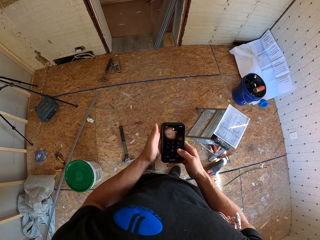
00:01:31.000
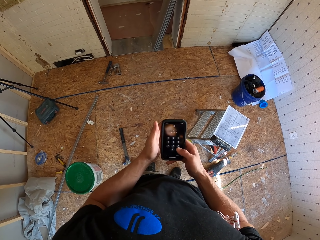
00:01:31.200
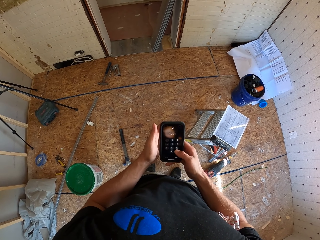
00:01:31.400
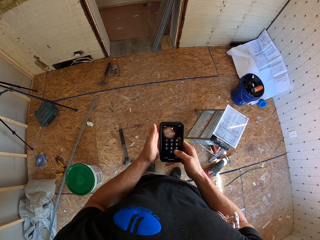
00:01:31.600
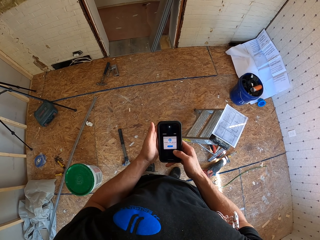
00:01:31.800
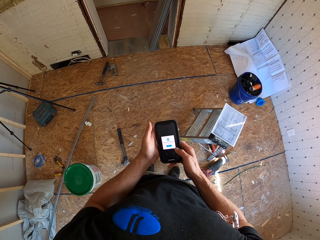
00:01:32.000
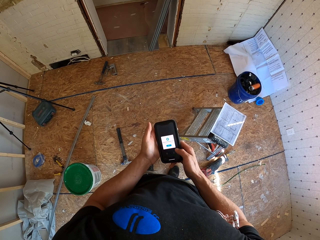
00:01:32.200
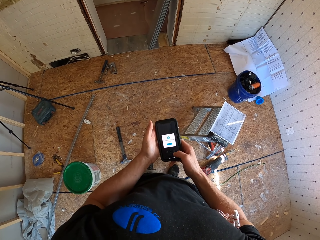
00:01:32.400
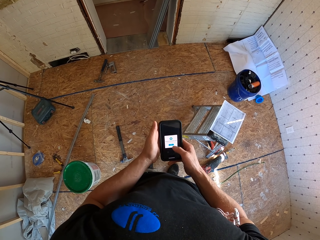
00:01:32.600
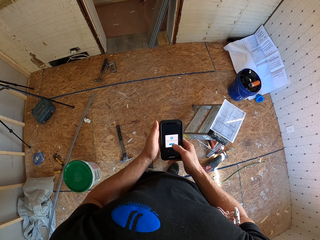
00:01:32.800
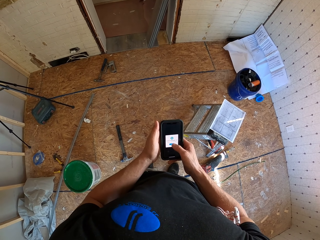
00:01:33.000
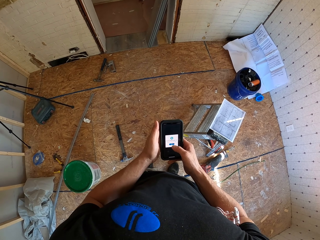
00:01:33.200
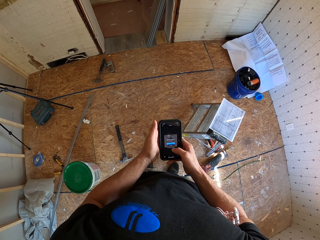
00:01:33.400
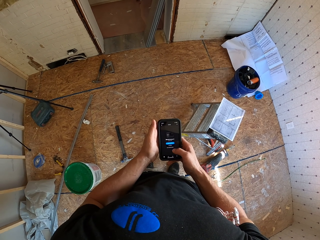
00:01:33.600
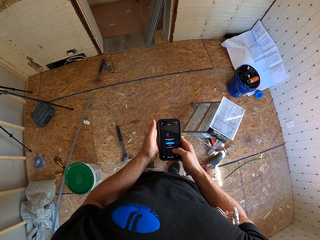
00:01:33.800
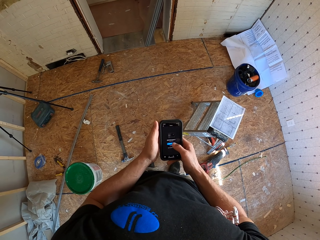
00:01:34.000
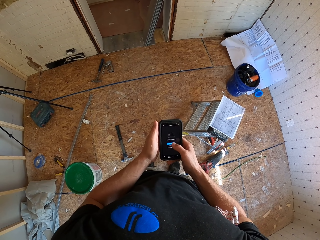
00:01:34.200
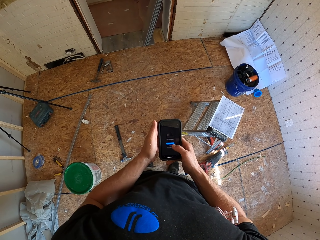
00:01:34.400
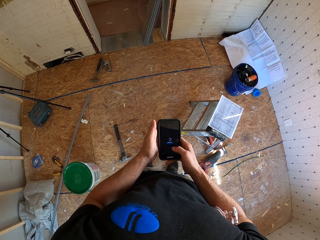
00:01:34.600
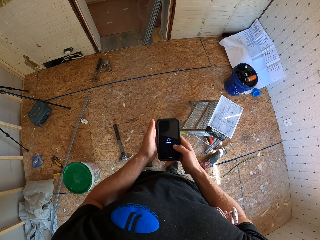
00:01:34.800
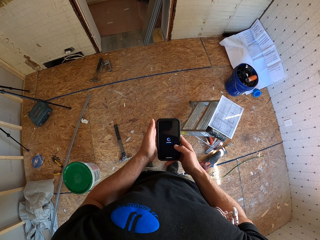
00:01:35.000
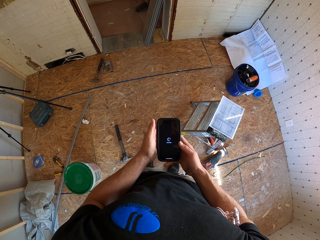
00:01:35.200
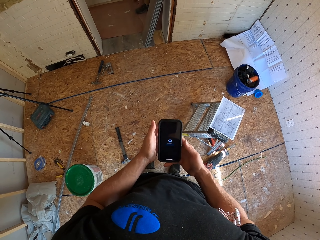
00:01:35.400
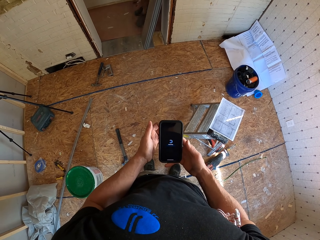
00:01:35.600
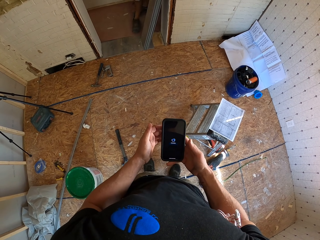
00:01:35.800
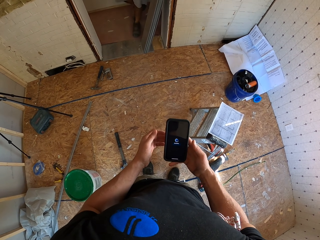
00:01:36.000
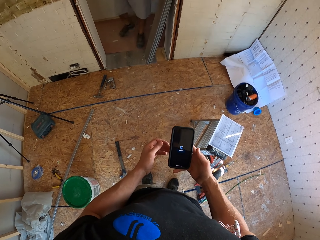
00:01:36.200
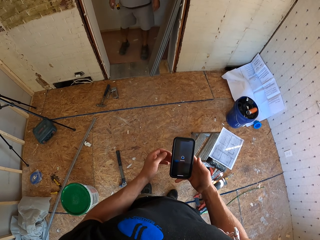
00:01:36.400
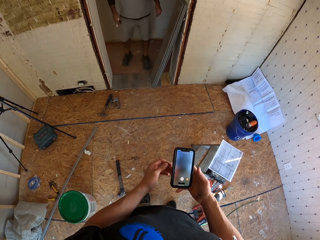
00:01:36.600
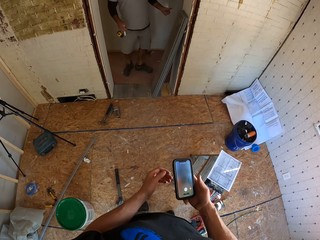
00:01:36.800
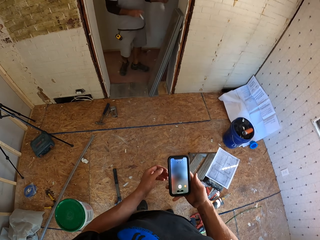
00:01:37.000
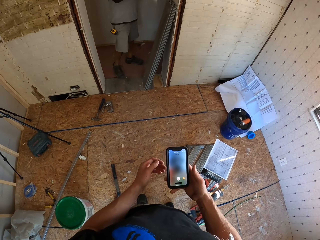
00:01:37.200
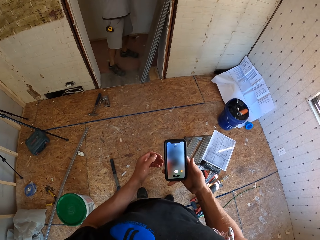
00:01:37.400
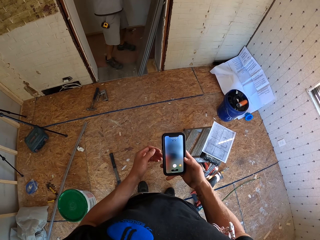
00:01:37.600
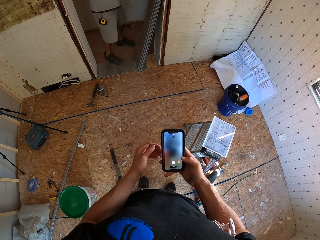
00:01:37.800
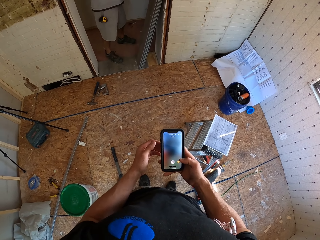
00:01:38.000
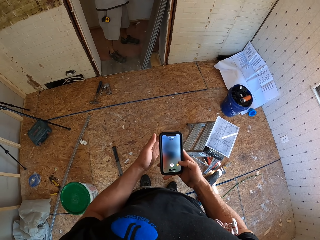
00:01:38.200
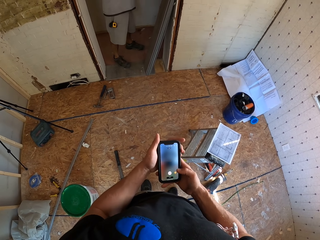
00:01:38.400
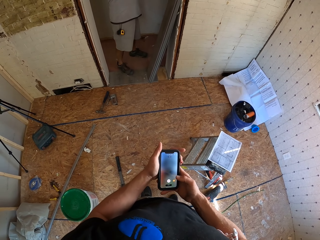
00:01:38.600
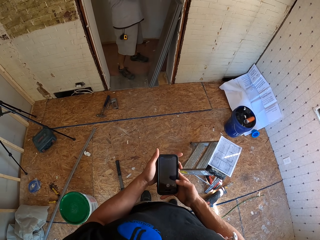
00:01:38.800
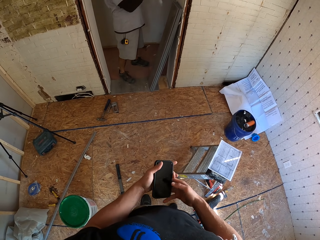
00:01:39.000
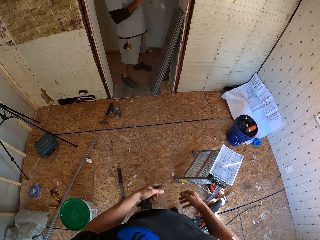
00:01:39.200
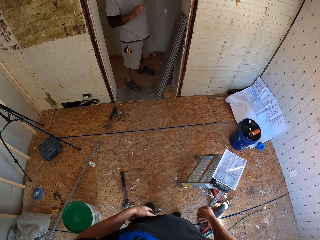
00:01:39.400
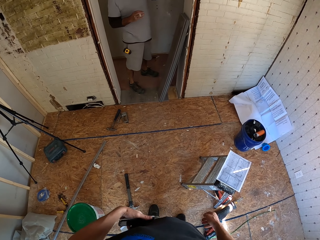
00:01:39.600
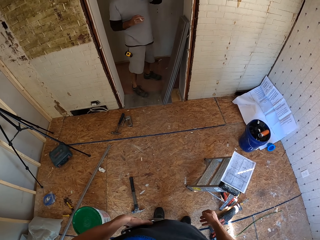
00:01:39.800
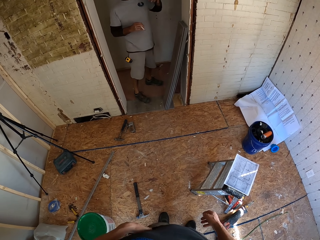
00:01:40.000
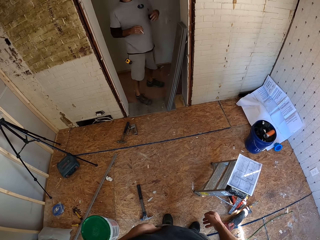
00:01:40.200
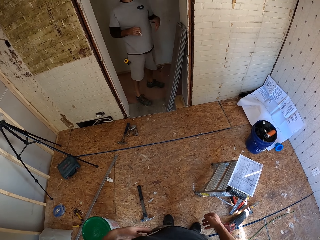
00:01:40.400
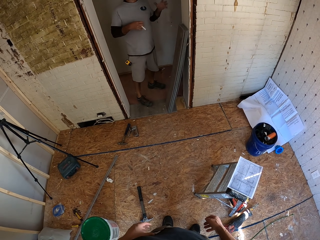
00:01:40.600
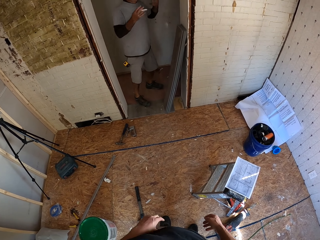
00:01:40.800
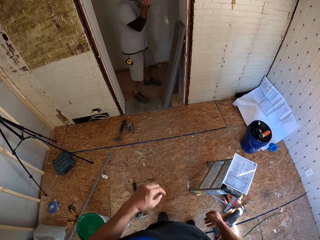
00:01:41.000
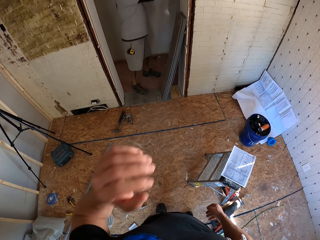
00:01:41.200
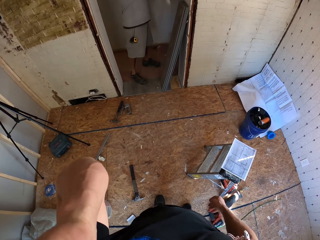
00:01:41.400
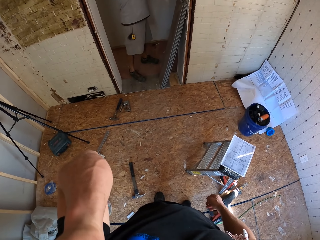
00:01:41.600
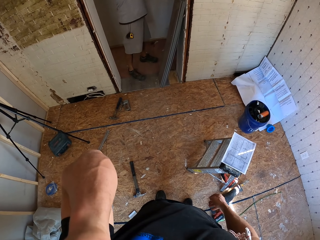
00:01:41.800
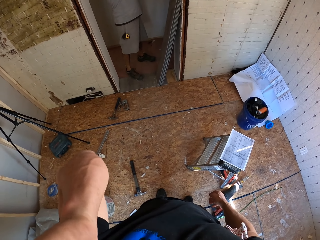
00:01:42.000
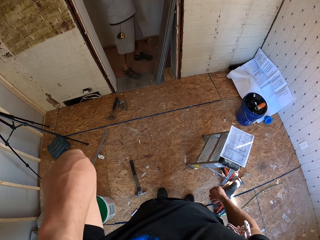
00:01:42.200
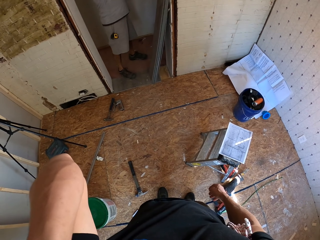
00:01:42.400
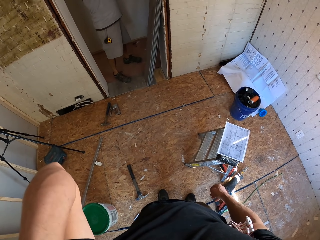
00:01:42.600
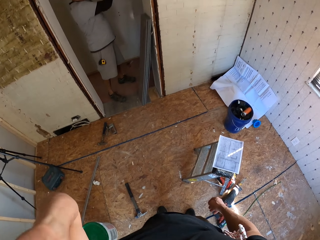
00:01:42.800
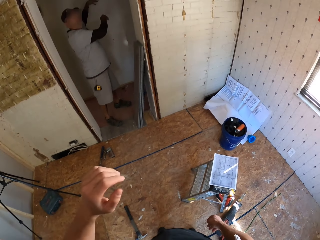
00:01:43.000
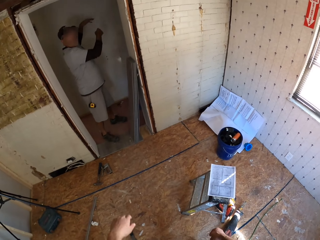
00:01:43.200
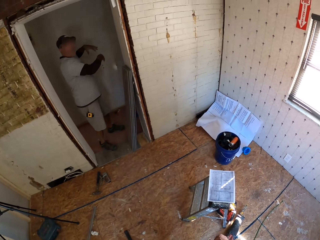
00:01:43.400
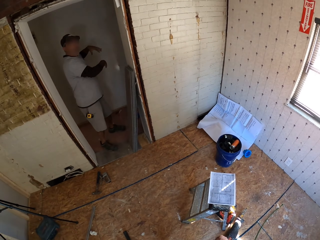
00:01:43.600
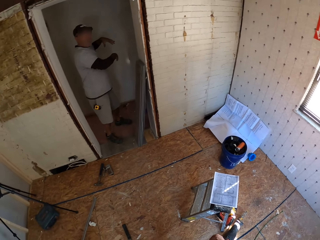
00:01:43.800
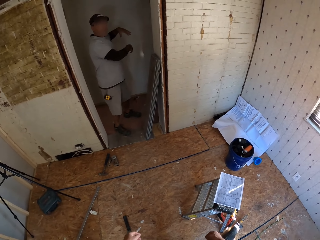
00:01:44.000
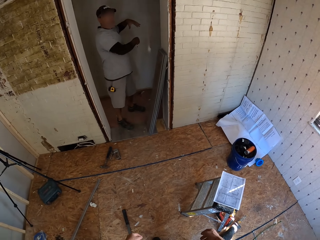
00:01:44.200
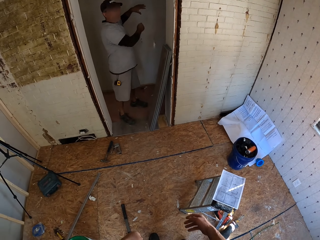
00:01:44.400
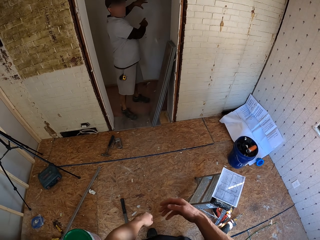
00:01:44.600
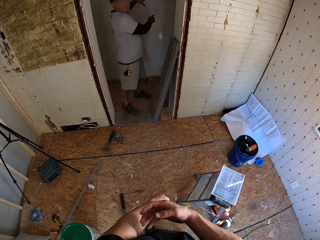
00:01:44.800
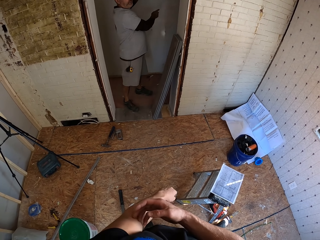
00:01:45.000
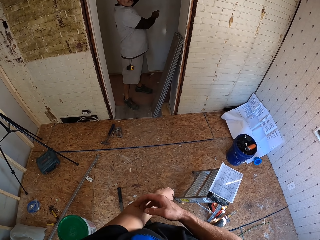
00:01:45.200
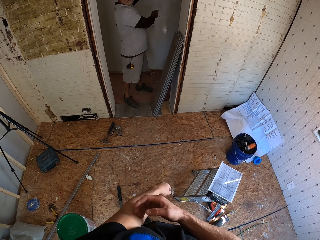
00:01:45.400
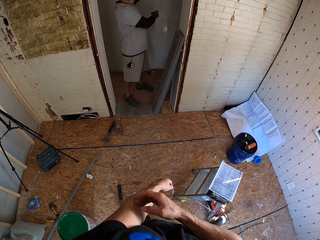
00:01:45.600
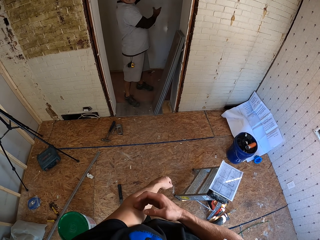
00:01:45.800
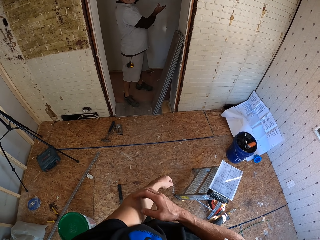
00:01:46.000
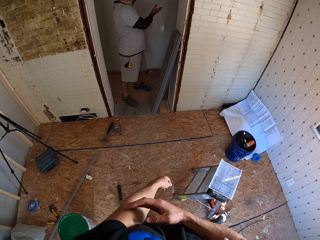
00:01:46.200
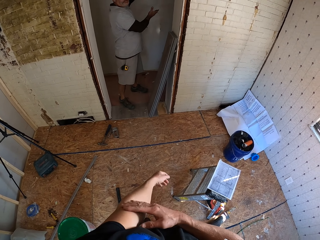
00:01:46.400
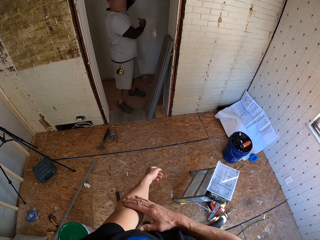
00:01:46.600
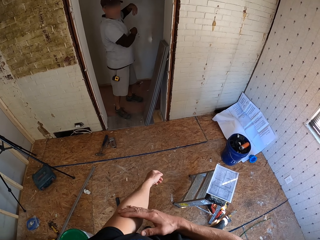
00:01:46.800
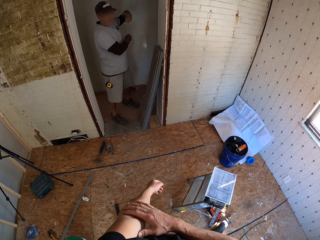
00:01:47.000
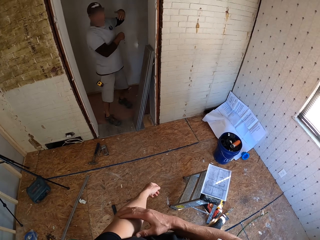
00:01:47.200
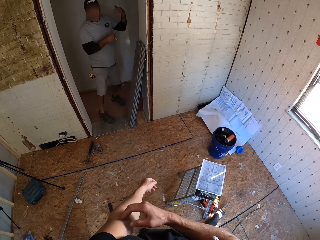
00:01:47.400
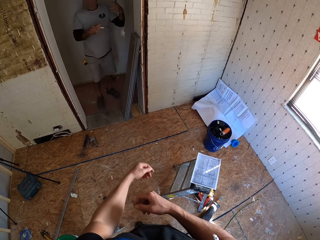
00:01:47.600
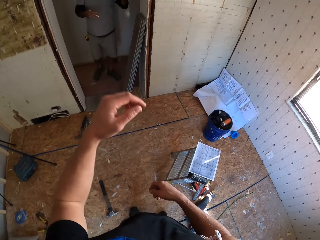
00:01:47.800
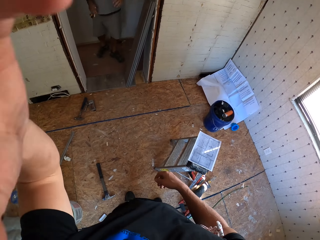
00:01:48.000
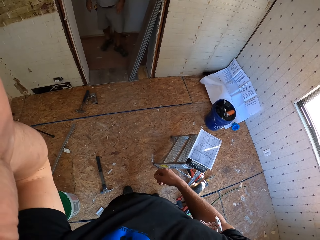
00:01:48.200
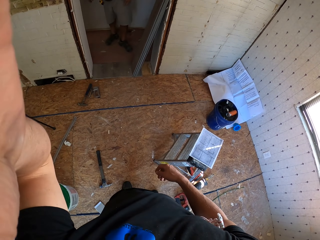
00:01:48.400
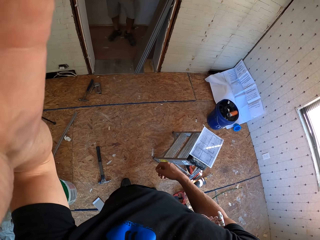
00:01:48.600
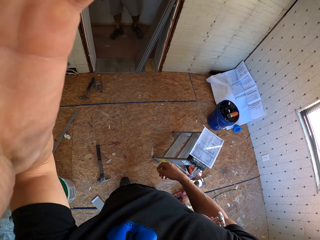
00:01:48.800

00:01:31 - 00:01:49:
The camera wearer scrolls the mobile phone with the right hand. He turns off the mobile phone and puts the mobile phone in the pocket. A man instructs the camera wearer. The camera wearer raises his left hand towards something. He withdraws the left hand from something. The man instructs the camera wearer. The camera wearer scratches his left hand. He raises his left hand to the camera.
